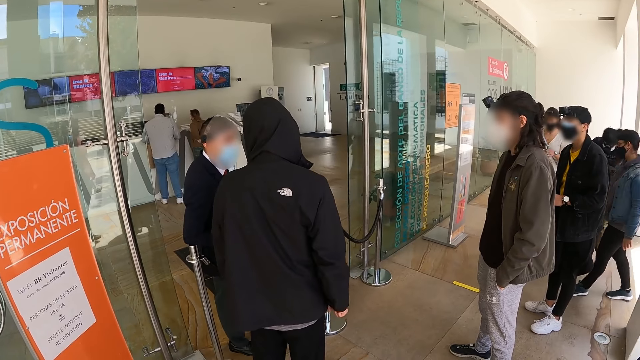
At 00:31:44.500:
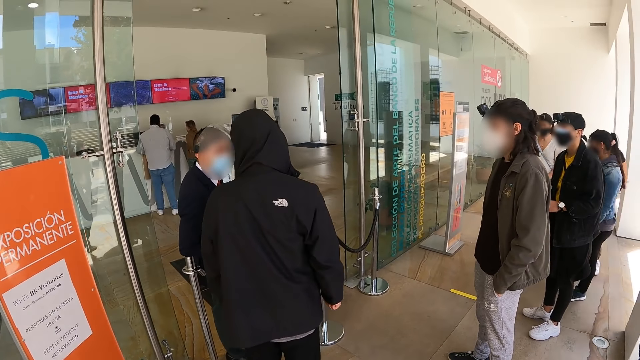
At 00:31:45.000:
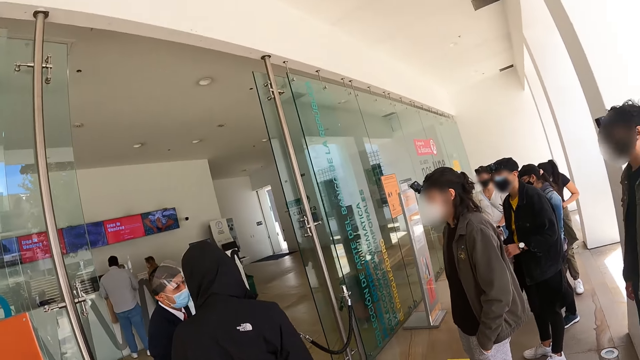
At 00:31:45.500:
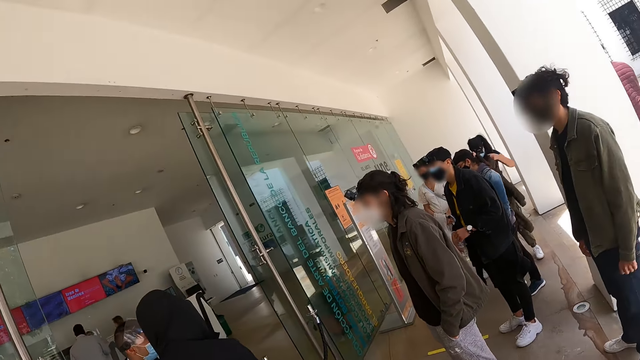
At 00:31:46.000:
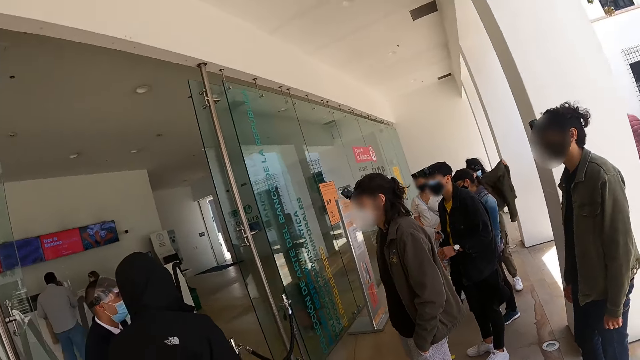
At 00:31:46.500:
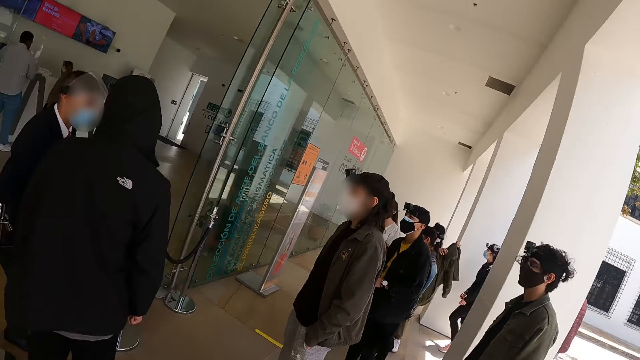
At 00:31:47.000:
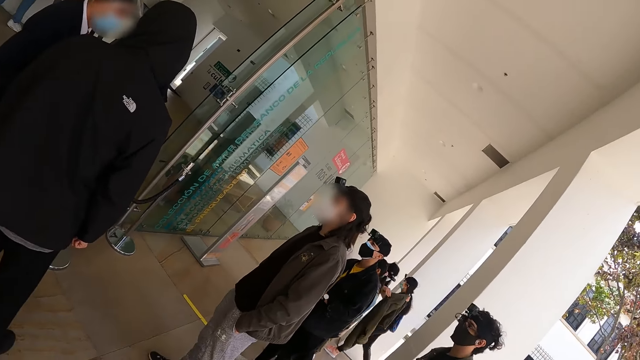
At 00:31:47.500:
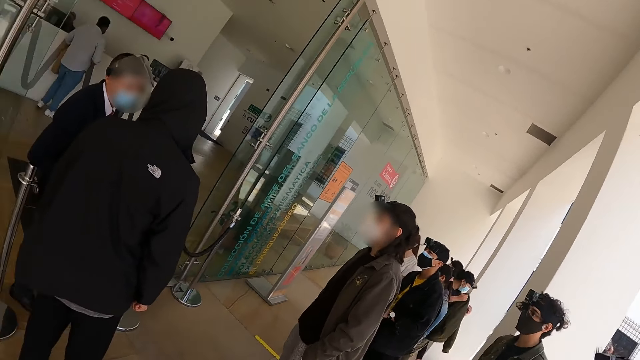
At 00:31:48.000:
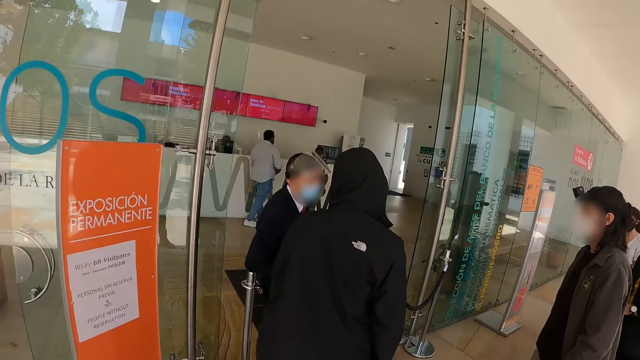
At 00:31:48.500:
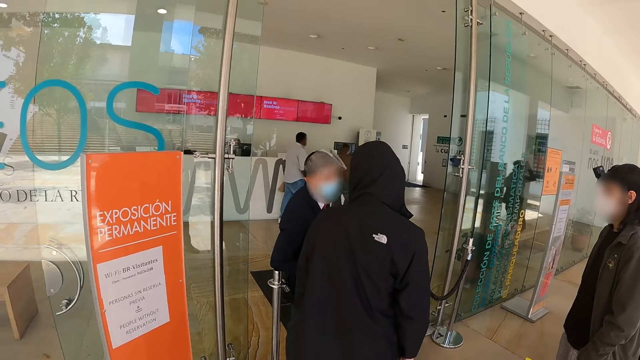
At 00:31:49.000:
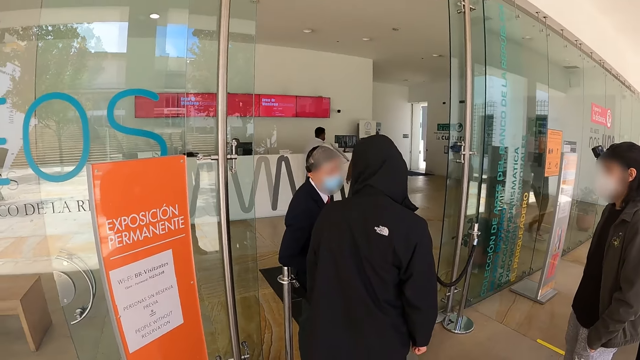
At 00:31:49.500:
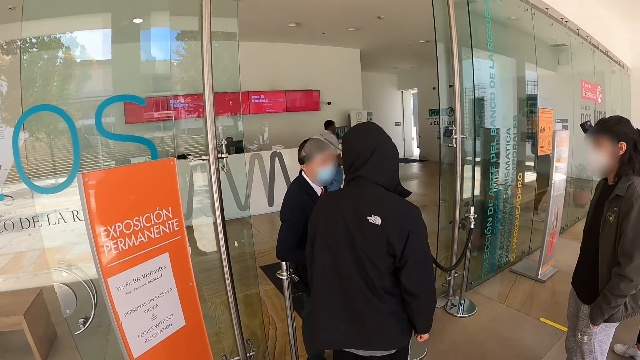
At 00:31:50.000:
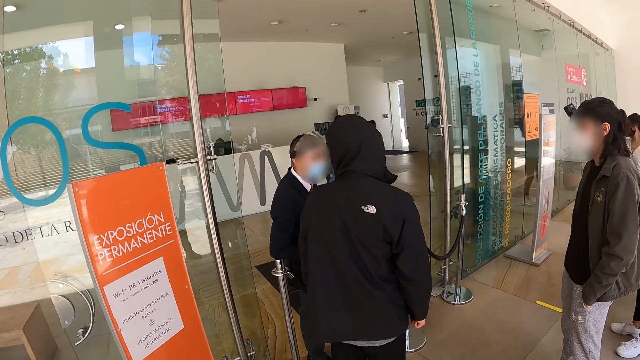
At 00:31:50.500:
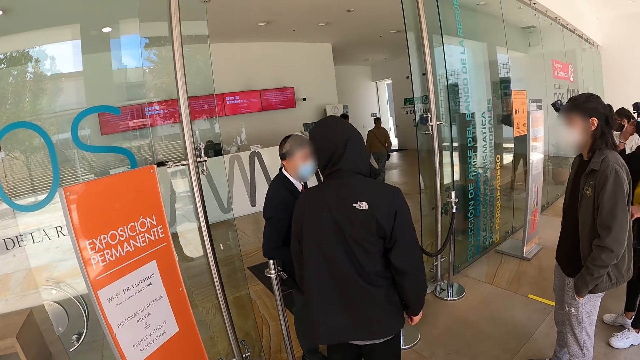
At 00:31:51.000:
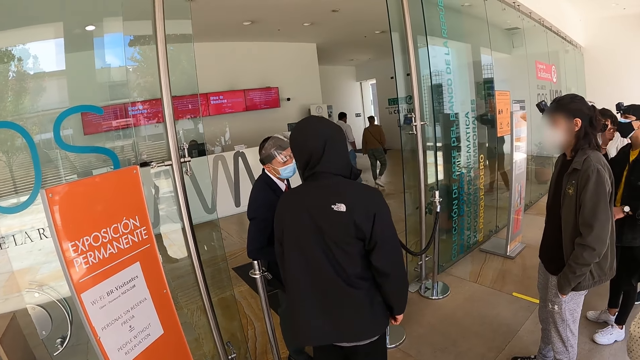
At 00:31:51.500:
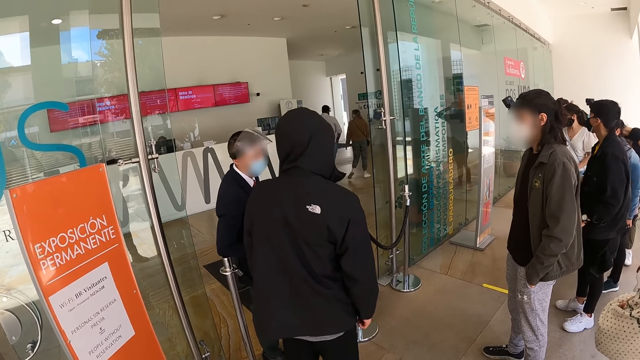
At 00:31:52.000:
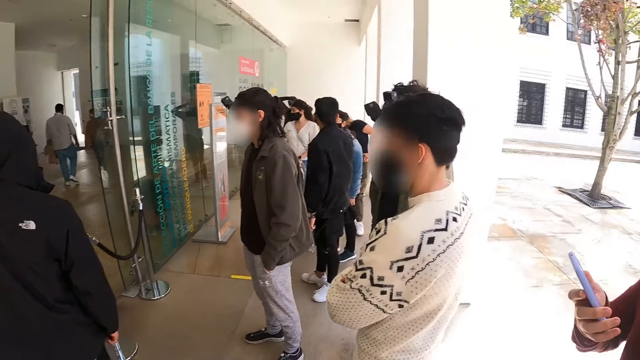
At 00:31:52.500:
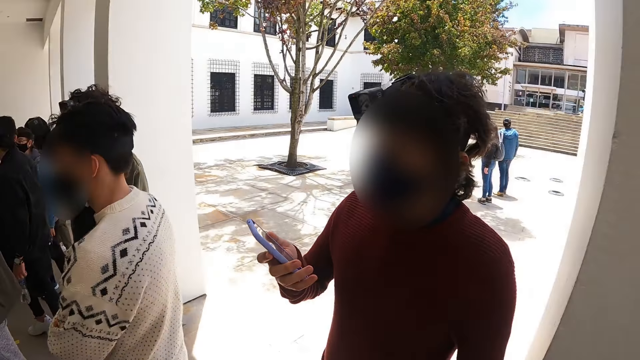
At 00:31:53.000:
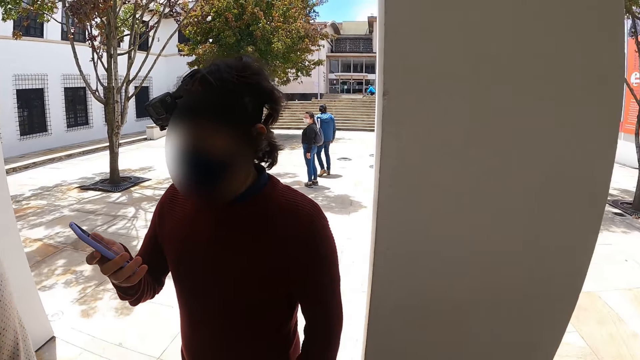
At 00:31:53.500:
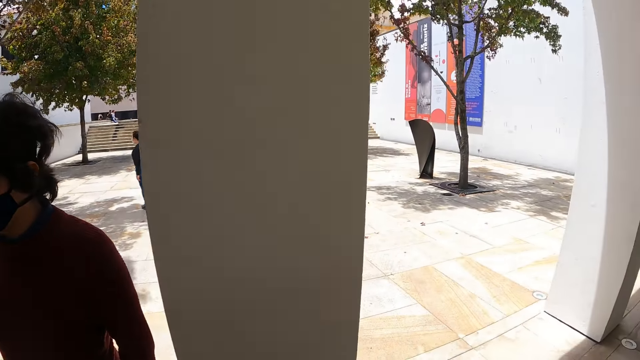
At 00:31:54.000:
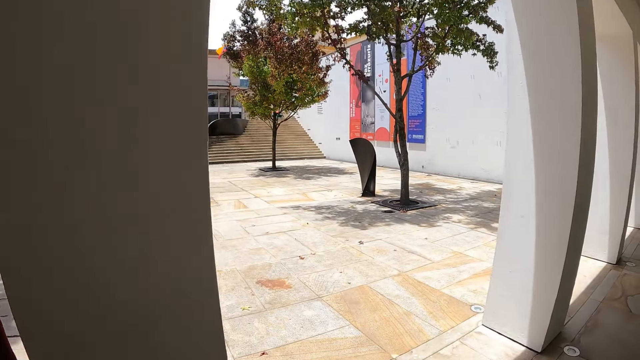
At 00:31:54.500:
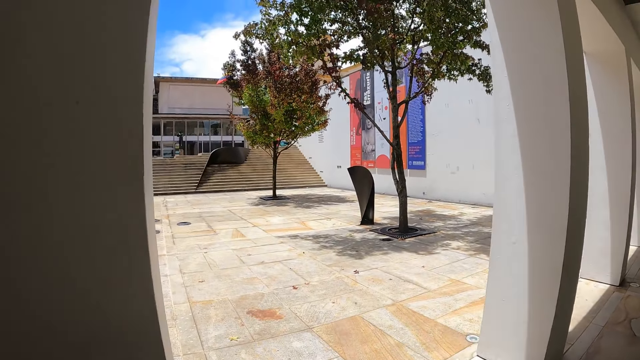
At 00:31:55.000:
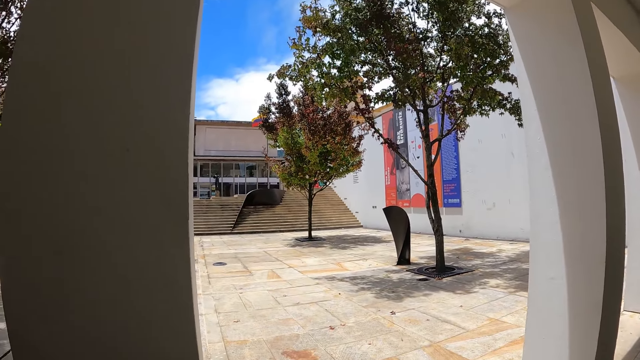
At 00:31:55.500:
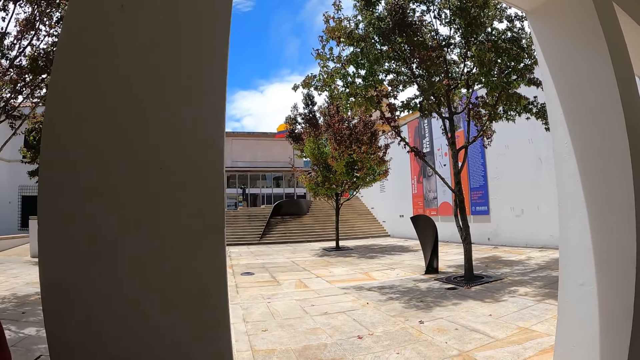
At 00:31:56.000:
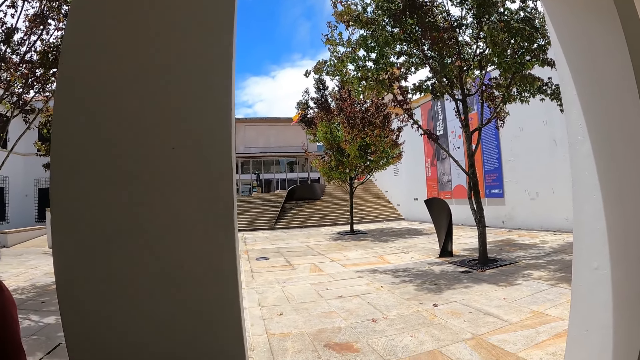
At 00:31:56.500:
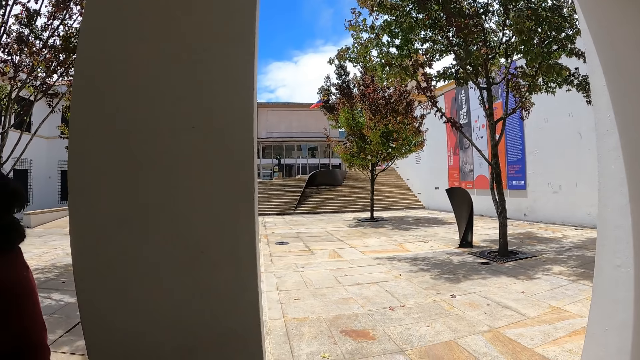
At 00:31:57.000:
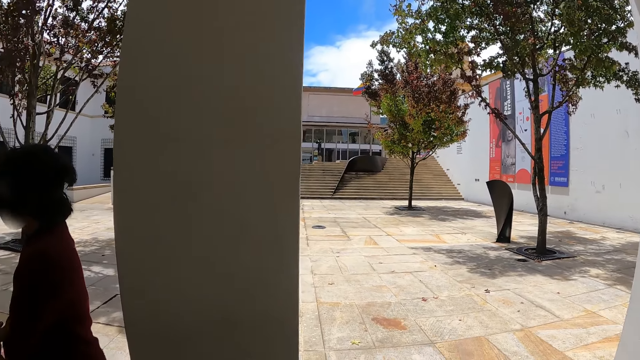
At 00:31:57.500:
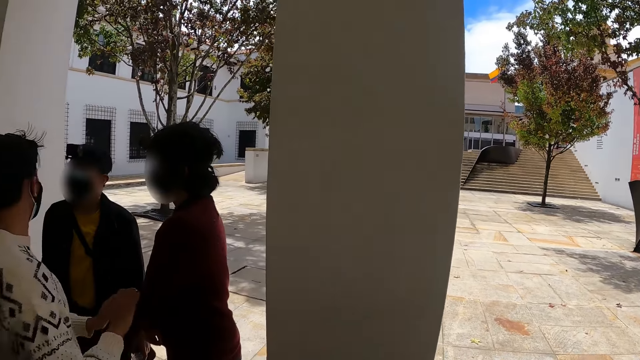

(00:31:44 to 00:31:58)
The camera wearer looks at the wall. They look around the room. They look across the pavement. They look outside.

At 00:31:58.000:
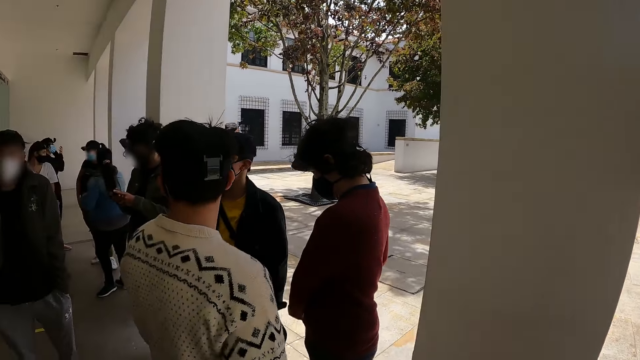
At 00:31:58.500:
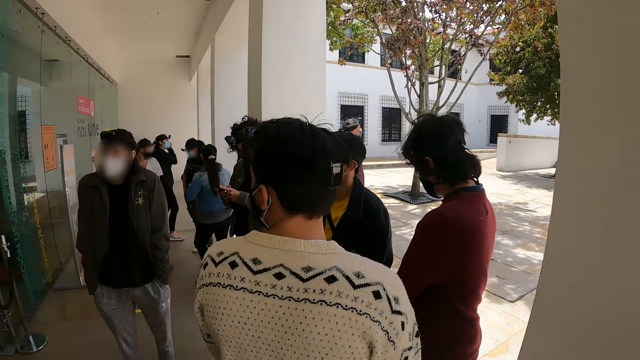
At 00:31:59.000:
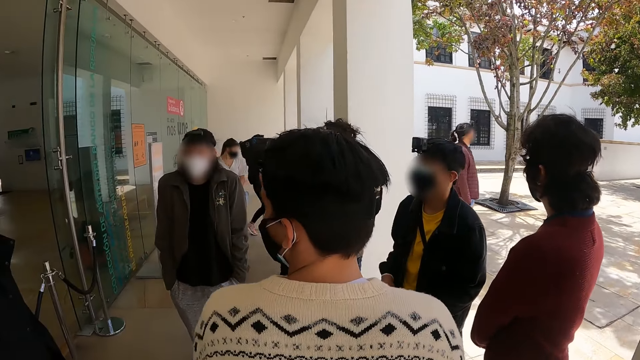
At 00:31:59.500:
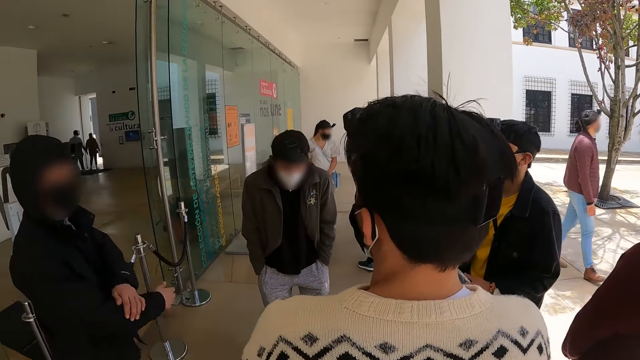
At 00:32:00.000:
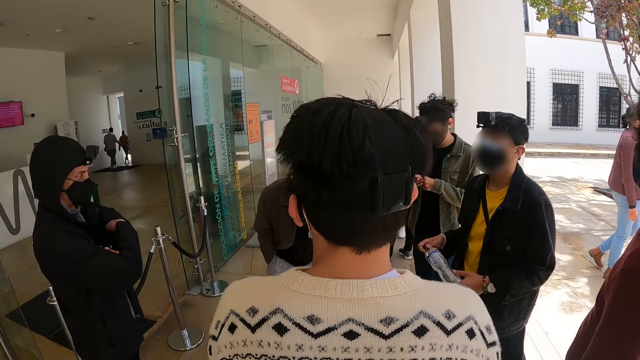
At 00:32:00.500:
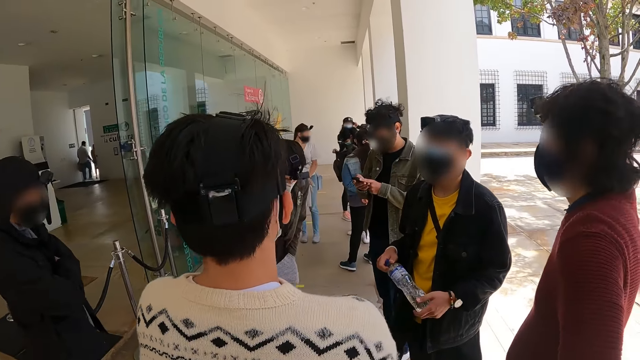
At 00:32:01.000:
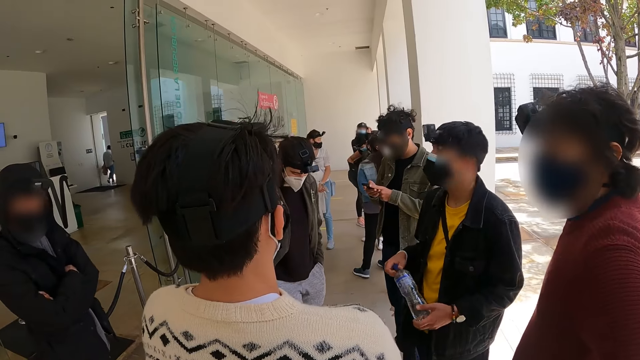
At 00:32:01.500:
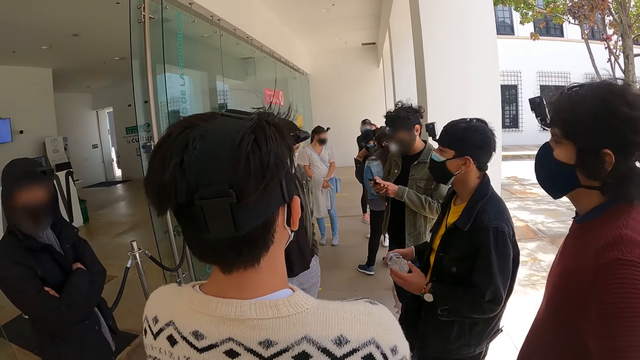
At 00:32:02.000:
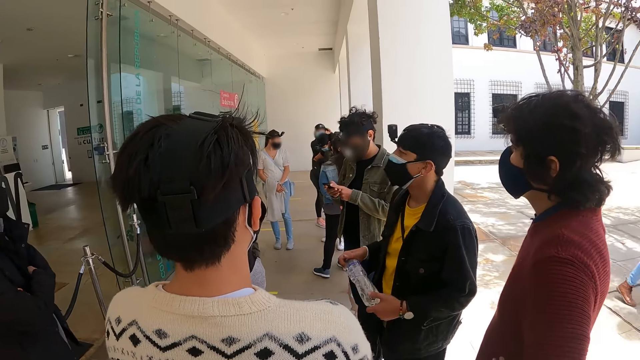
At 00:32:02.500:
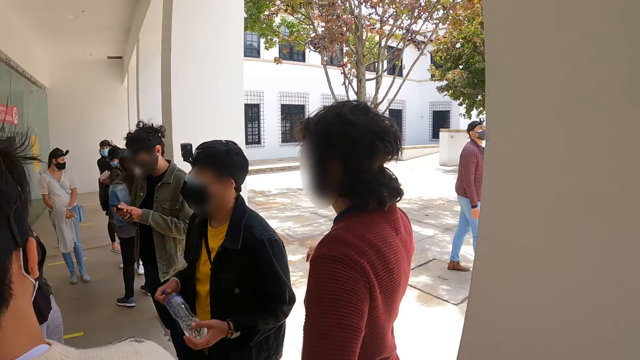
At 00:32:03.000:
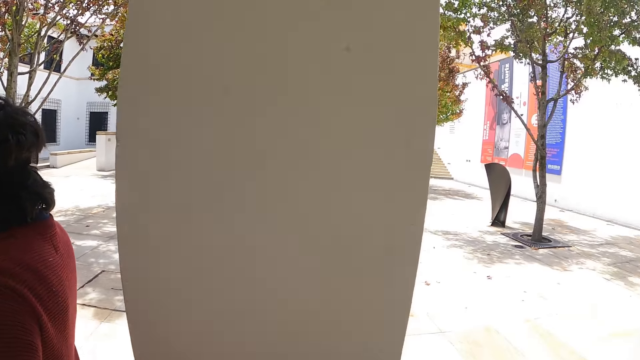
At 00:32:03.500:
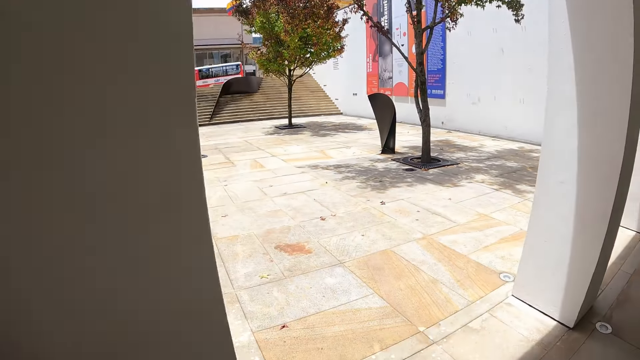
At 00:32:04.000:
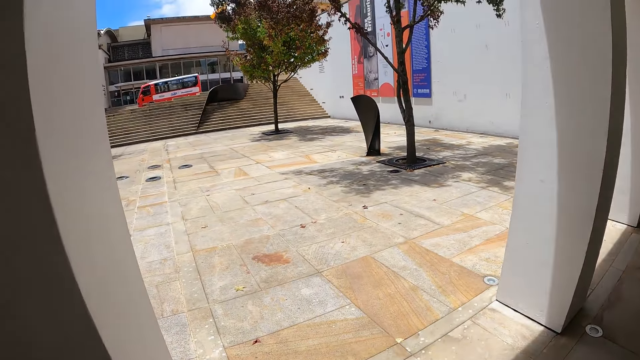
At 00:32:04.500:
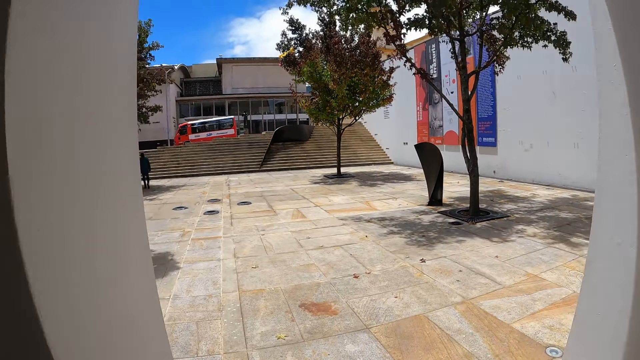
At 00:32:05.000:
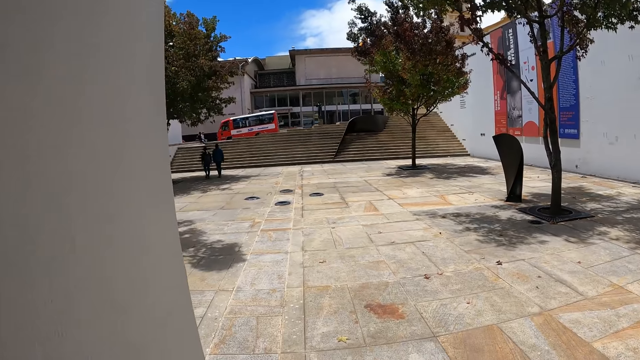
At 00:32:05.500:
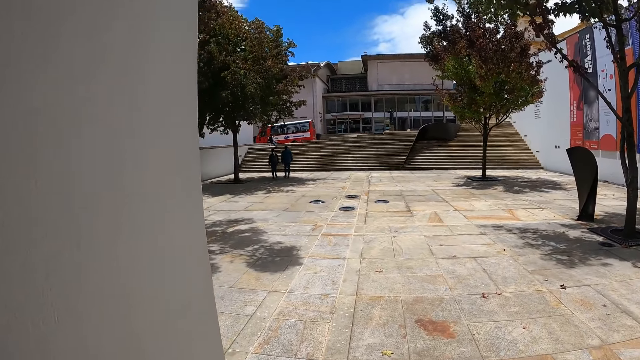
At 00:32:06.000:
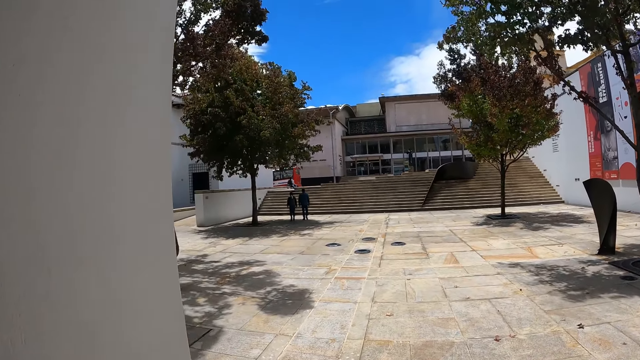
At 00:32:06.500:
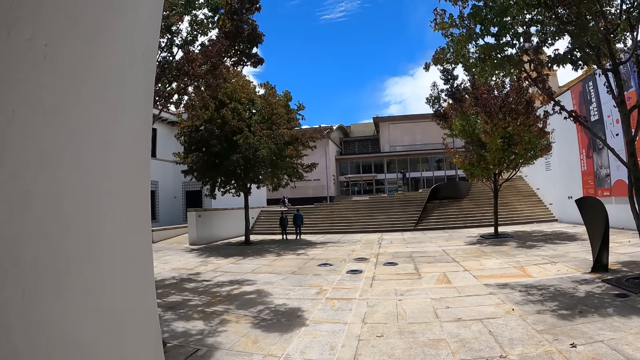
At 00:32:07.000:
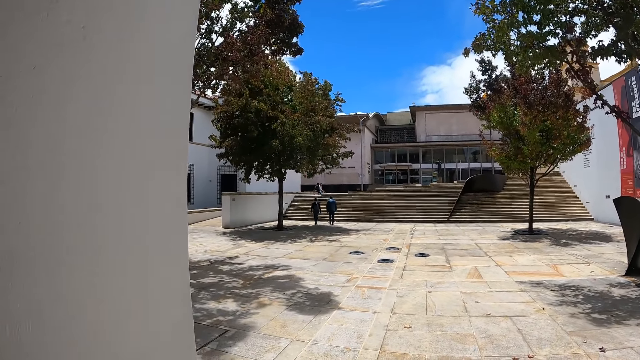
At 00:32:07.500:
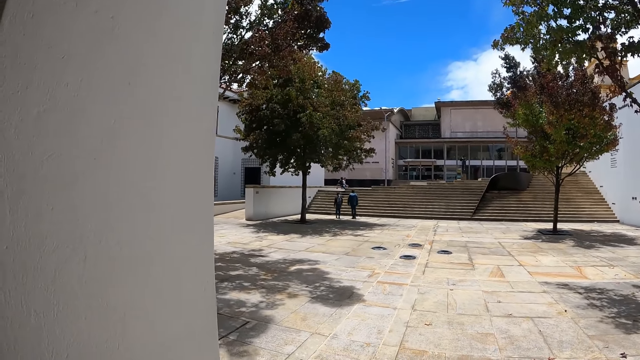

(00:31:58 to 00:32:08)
The camera wearer looks at a man. They look across the pavement. They look at the bus on the road.
